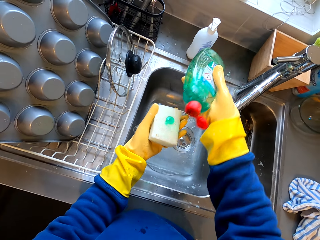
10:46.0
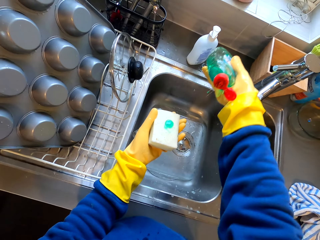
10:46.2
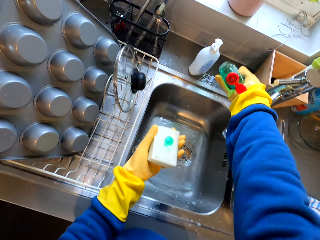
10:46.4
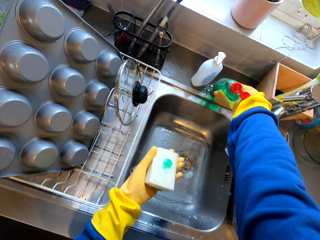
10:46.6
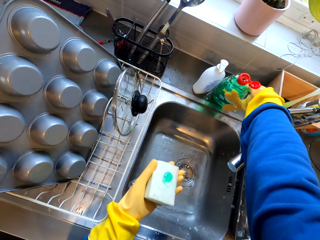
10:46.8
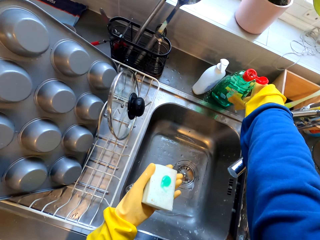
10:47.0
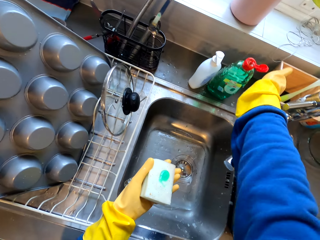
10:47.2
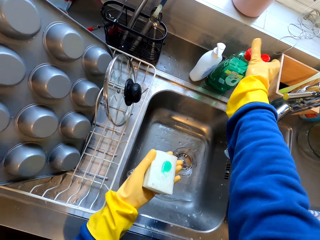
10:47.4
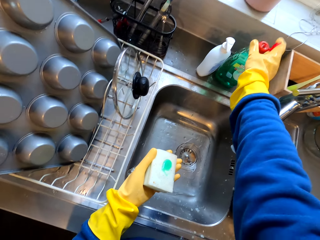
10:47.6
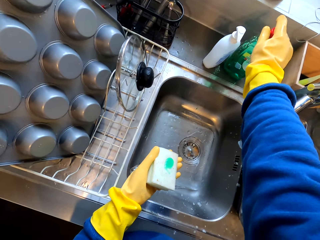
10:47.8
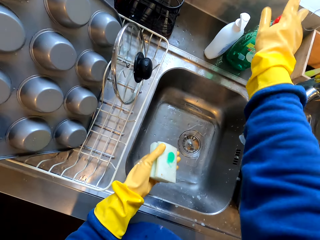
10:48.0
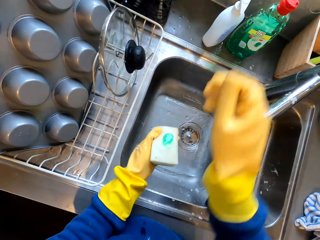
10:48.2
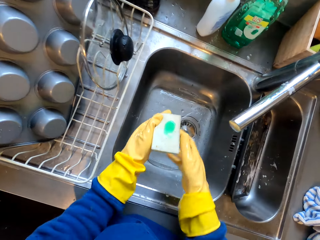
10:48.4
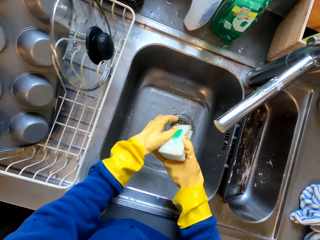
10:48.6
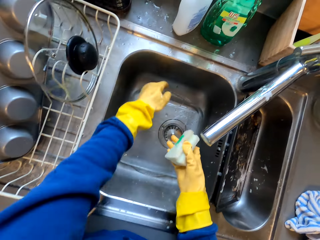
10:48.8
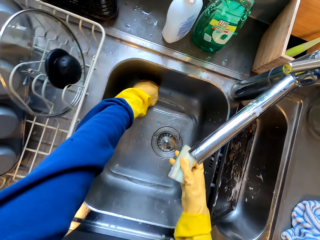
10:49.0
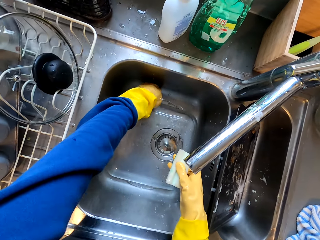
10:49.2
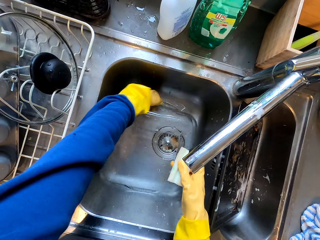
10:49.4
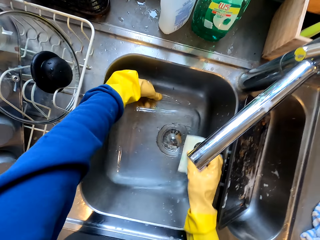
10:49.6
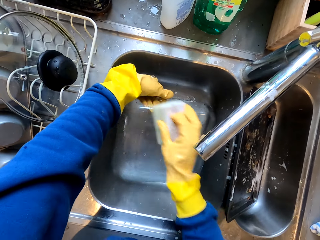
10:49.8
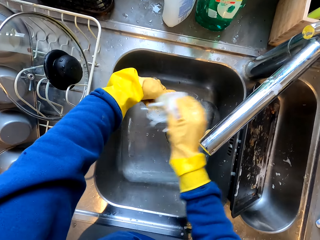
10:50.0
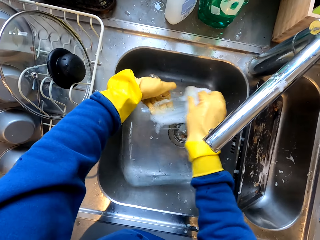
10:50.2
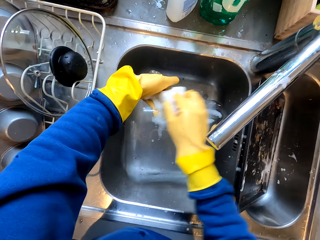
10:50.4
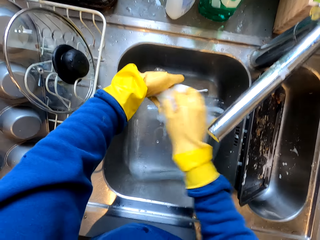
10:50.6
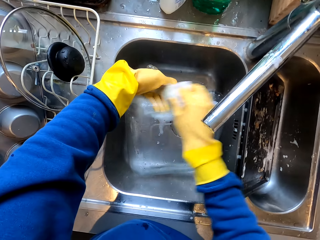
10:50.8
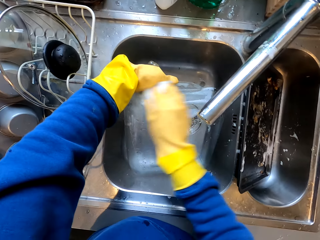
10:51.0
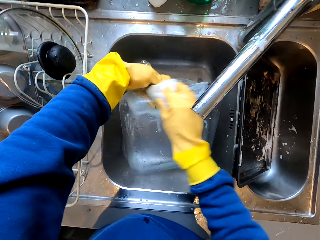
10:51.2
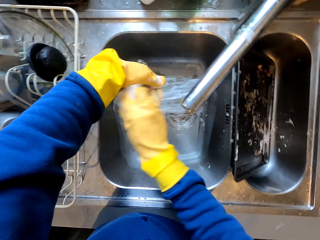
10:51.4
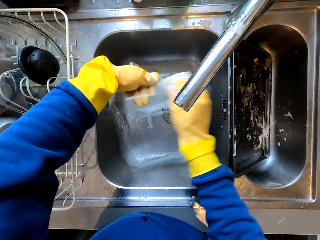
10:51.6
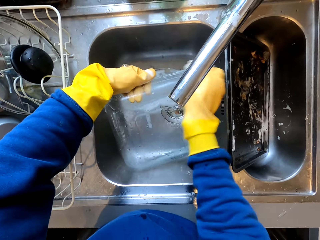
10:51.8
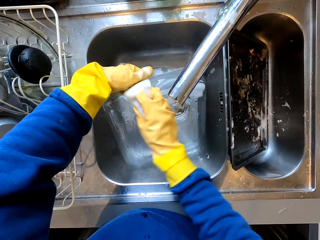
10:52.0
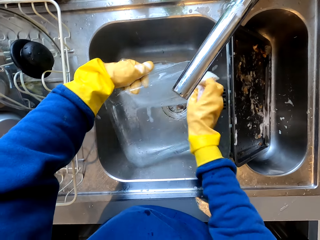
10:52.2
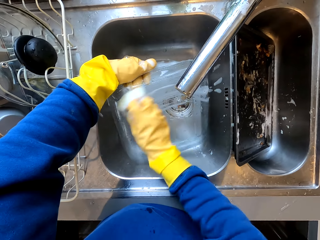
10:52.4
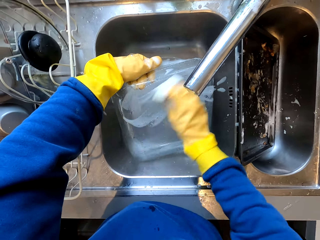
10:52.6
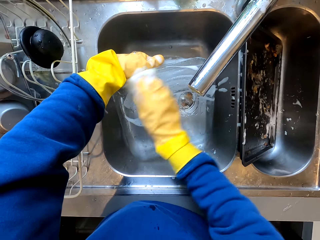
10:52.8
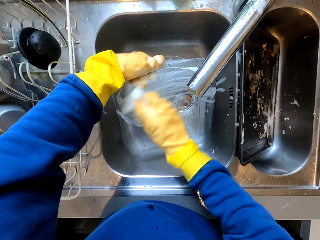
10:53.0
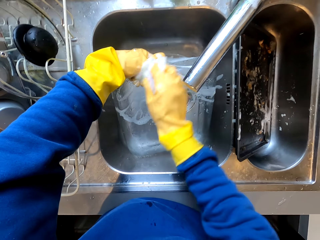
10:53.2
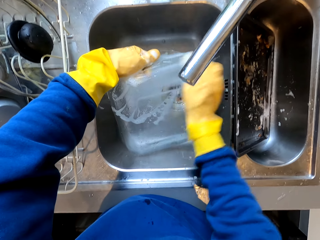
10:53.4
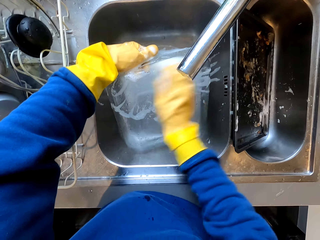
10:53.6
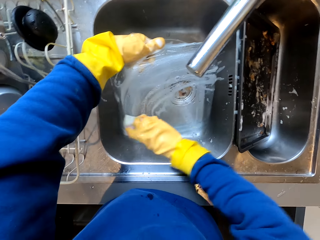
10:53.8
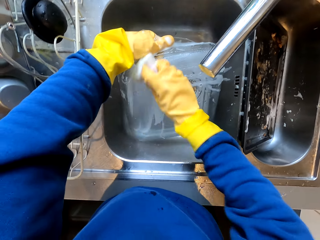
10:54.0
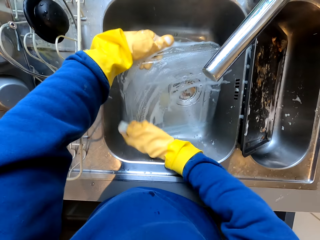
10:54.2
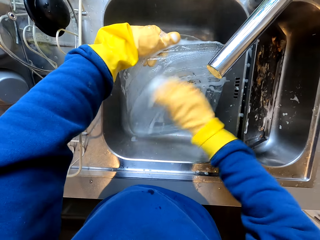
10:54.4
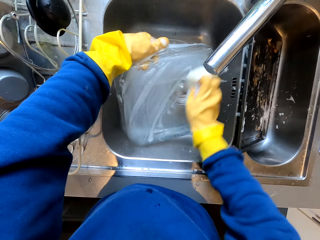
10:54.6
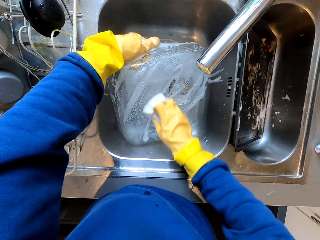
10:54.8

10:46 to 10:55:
The camera wearer pours the dishwashing liquid to the sponge. They put the dishwashing liquid on the sink board. They close the dishwashing liquid using the top. They hold the dish. They clean the serving dish with the dish sponge in the sink.

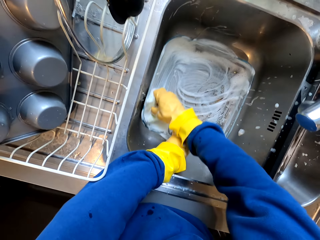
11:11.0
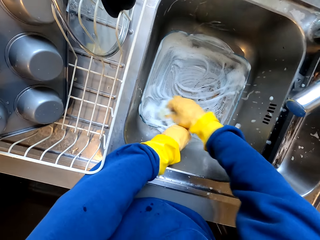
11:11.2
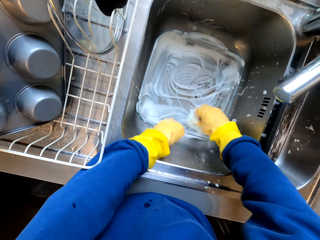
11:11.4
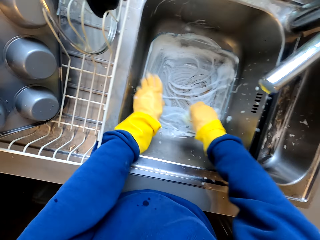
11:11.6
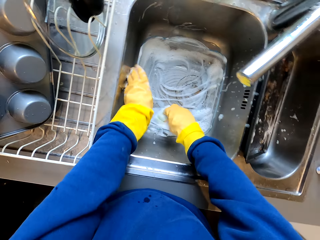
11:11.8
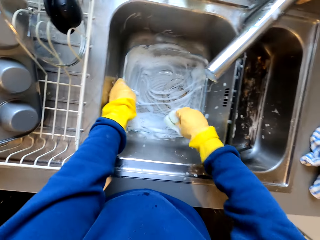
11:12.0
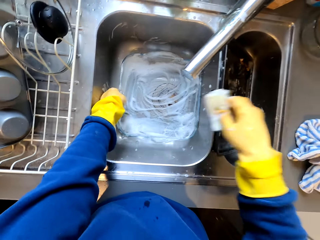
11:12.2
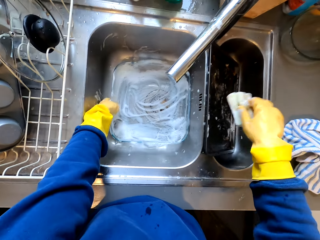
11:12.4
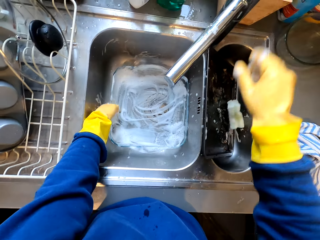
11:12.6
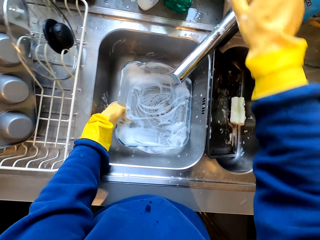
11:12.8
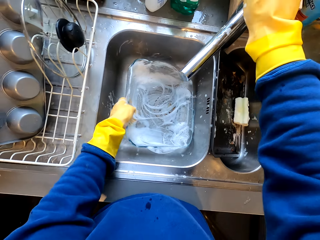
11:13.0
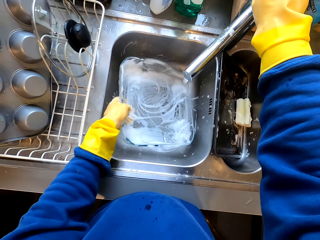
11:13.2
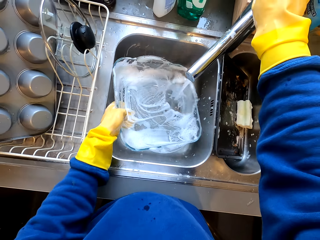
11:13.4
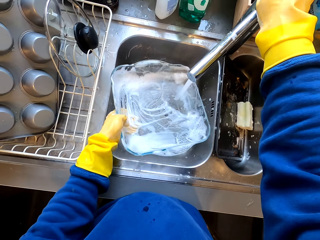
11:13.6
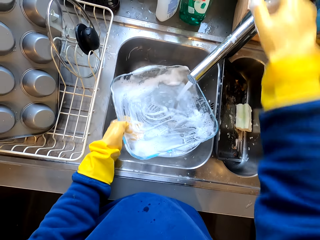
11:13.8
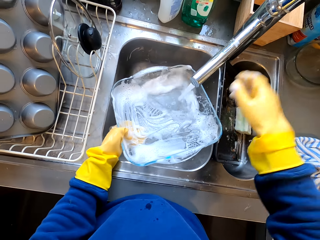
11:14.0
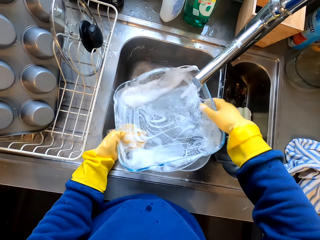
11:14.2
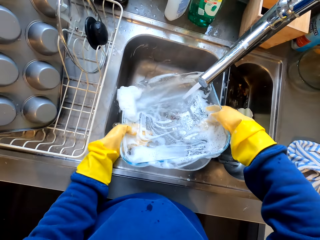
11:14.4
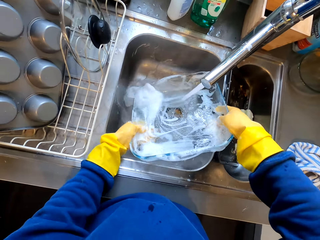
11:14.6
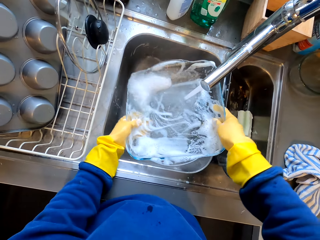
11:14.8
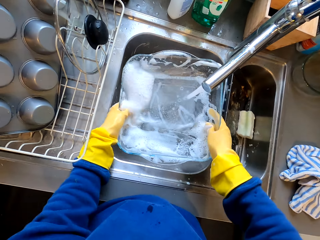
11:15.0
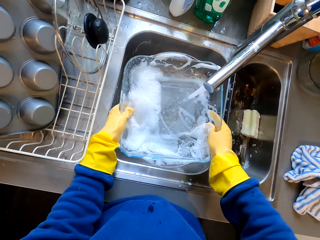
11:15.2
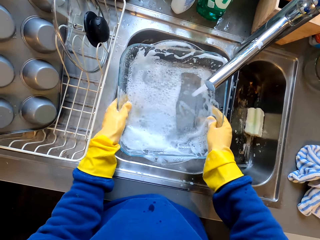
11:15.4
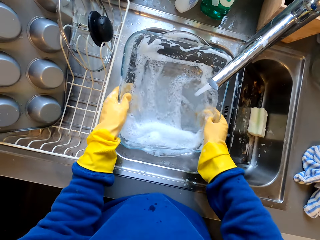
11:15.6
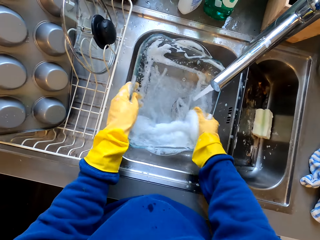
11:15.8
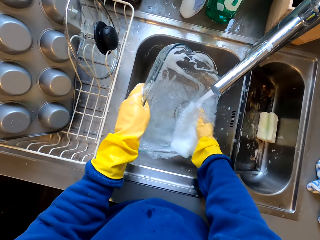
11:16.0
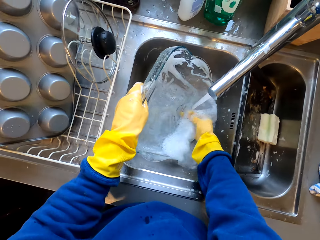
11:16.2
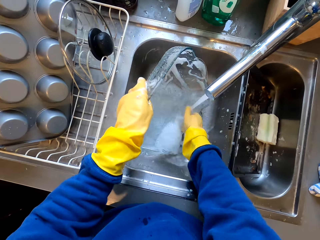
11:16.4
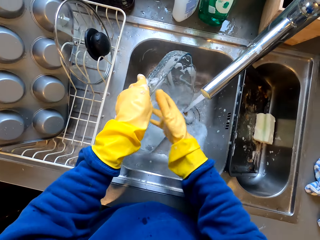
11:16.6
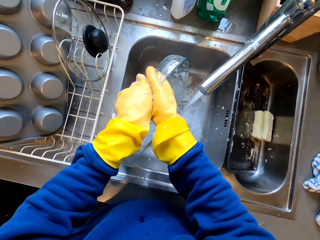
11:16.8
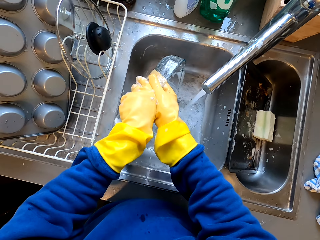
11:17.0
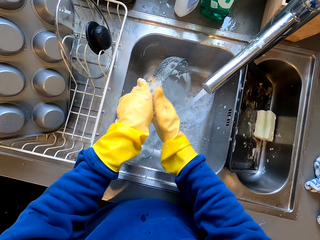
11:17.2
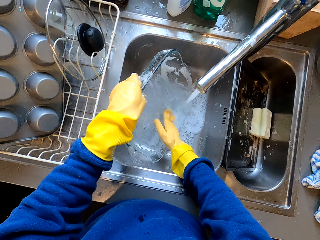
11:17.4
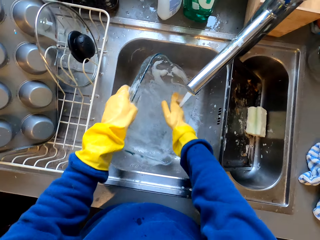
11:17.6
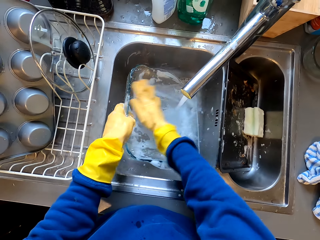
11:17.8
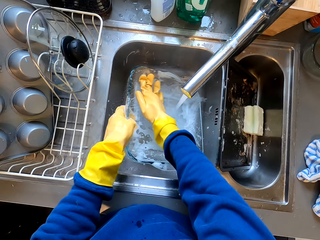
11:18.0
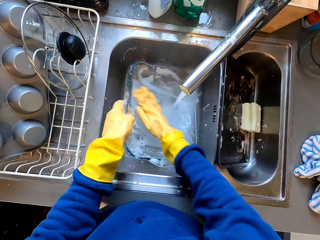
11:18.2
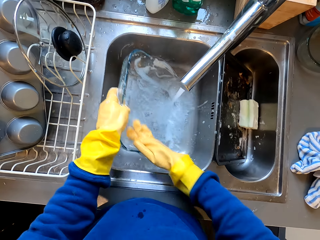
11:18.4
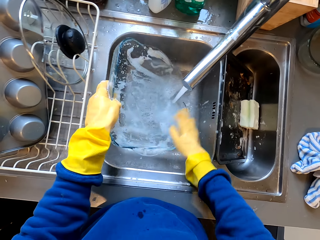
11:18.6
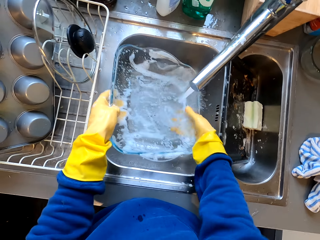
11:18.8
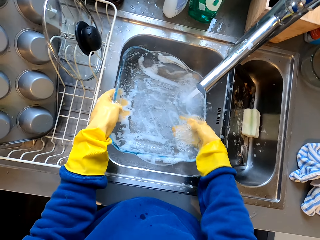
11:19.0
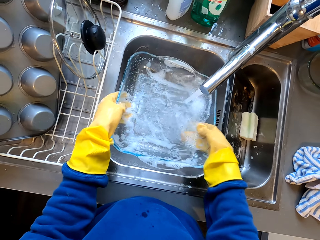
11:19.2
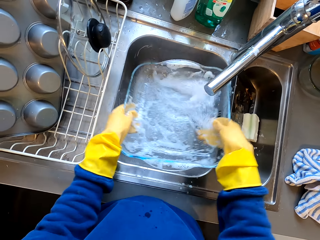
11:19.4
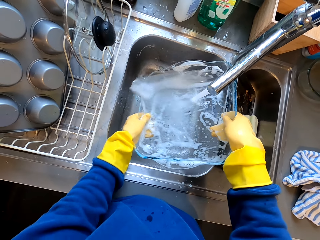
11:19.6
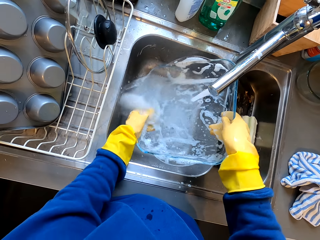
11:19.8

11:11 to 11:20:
The camera wearer lifts the dishwashing sponge. They drop the sponge in the sink. They open the sink tap. They clean the serving dish in the sink.

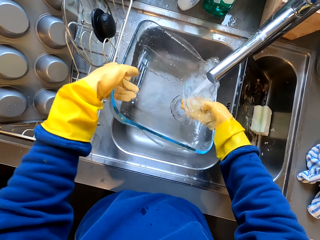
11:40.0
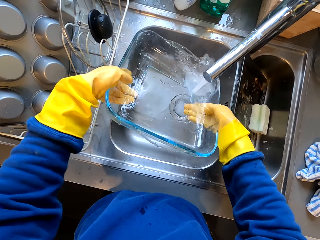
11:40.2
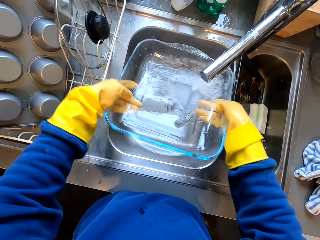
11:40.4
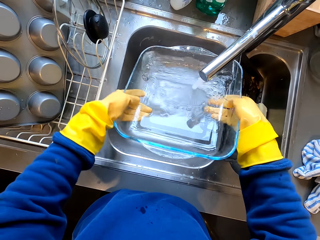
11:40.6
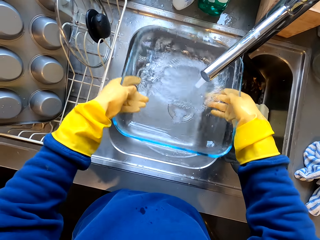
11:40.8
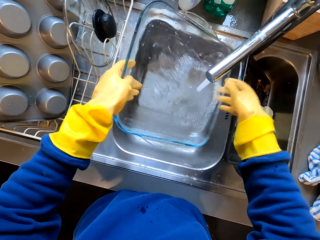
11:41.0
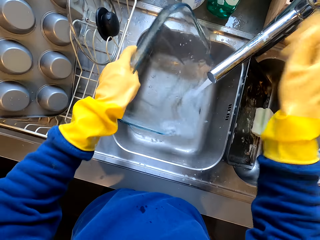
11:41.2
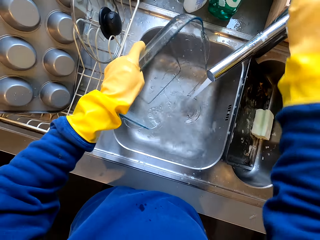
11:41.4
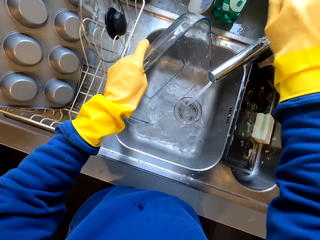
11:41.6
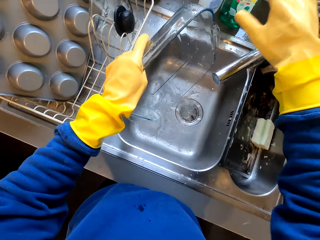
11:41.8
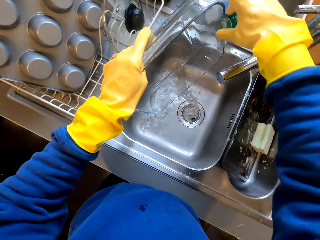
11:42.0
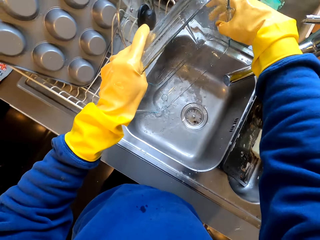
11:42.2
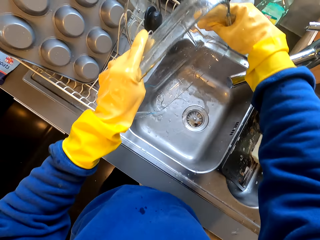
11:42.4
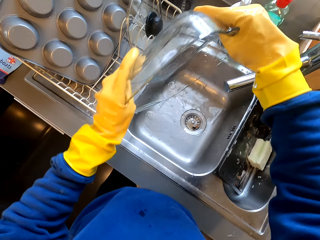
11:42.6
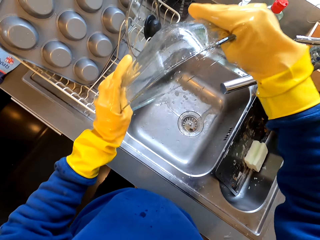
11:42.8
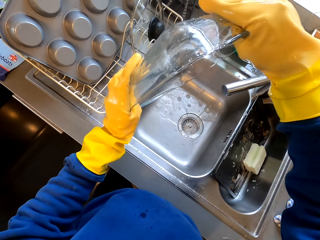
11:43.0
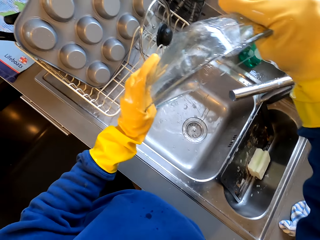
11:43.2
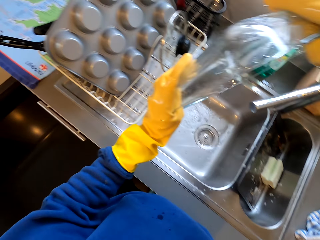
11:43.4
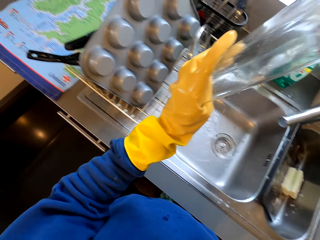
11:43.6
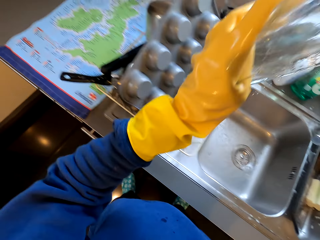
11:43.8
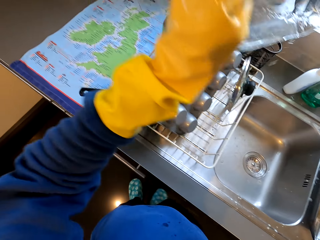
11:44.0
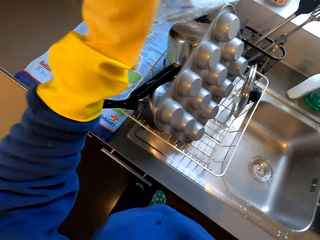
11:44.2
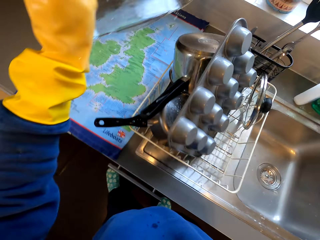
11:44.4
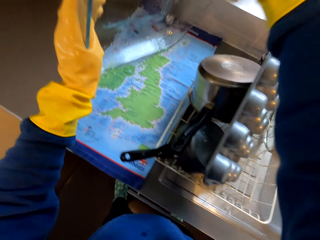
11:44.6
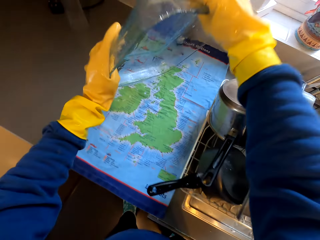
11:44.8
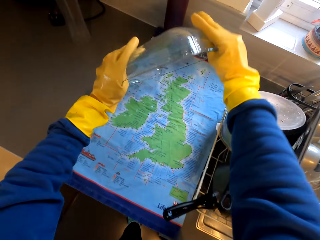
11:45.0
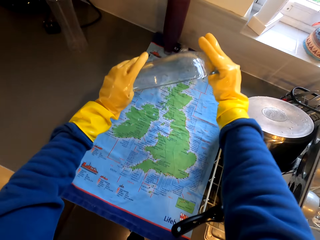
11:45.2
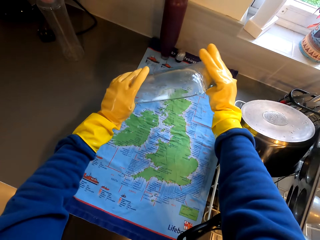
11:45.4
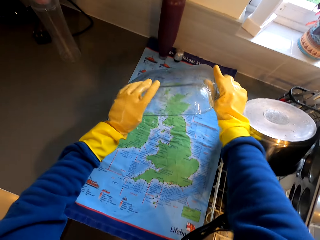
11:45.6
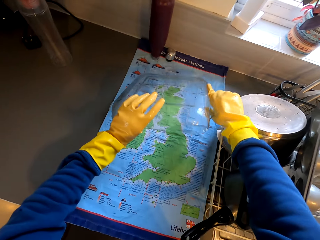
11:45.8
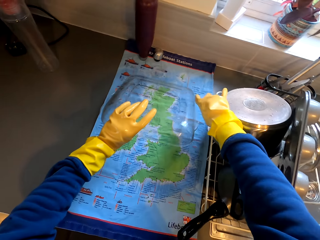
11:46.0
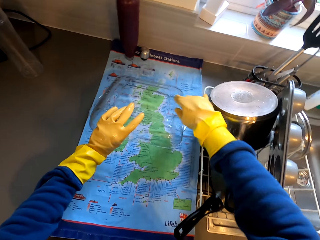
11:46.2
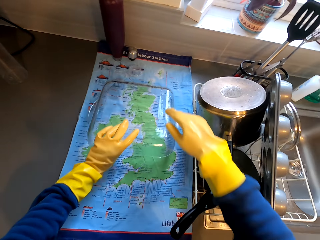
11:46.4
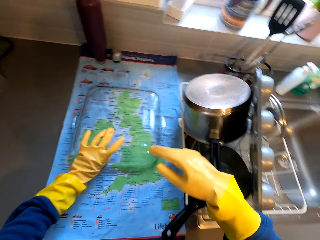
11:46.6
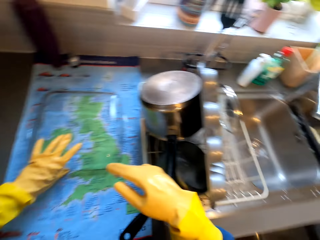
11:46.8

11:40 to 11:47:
The camera wearer closes the sink tap. They hold the dish using both hands. They lift the dish. They put the serving dish on the sink board.
